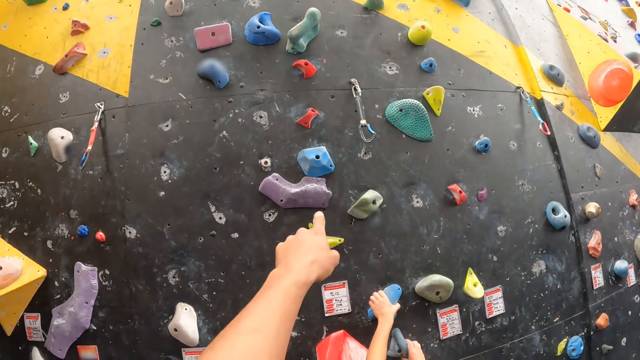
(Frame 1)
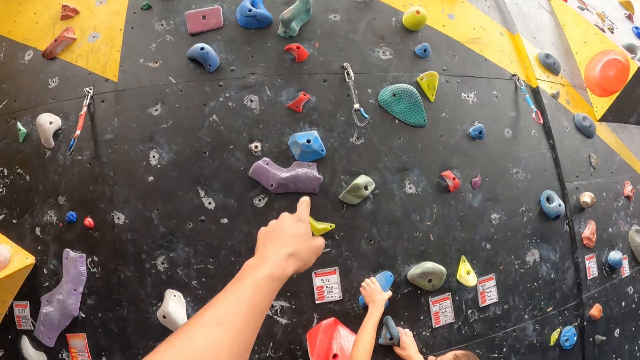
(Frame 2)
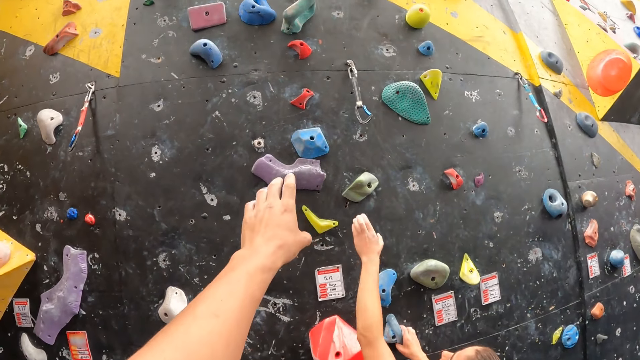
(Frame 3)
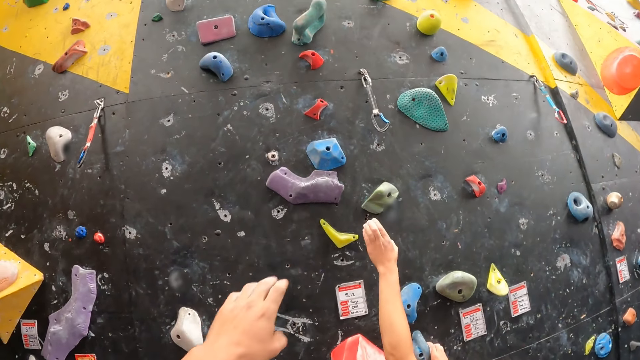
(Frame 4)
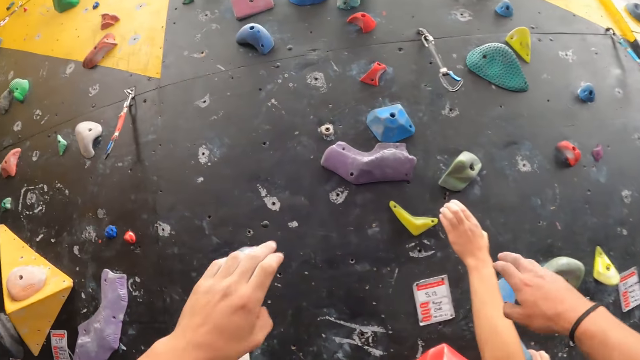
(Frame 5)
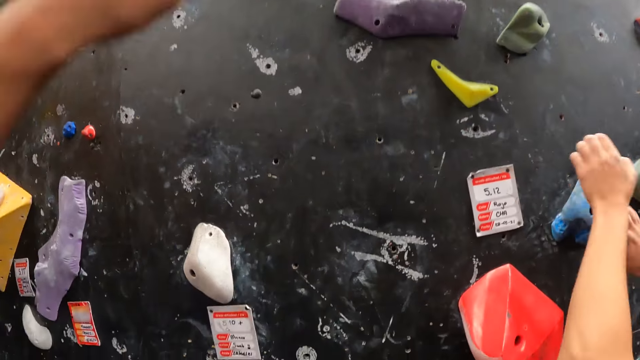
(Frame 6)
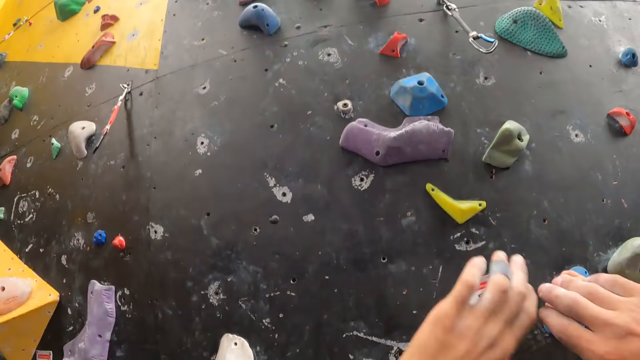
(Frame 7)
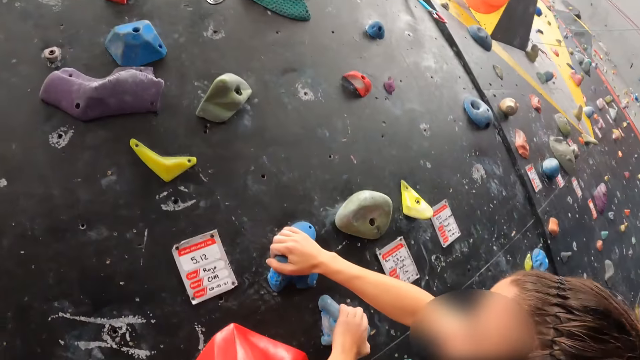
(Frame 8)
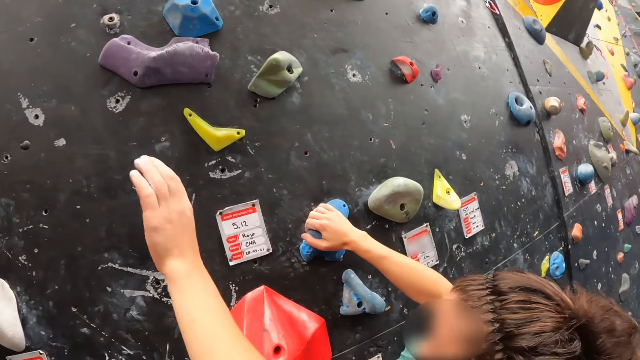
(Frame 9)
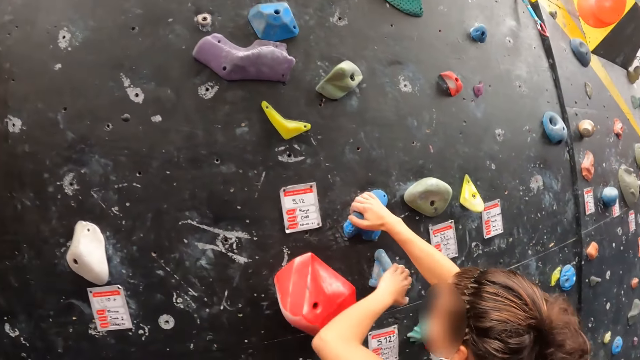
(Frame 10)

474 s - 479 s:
The camera wearer sways a hand. A woman touches a climbing hold.

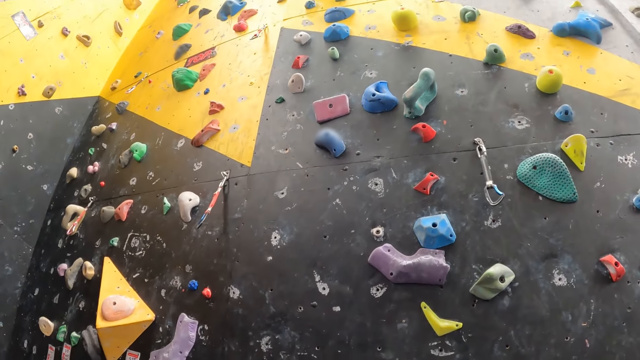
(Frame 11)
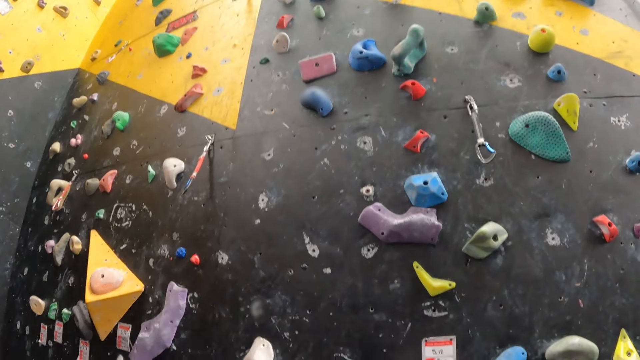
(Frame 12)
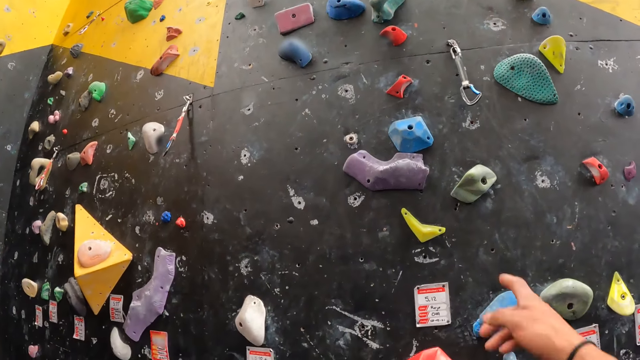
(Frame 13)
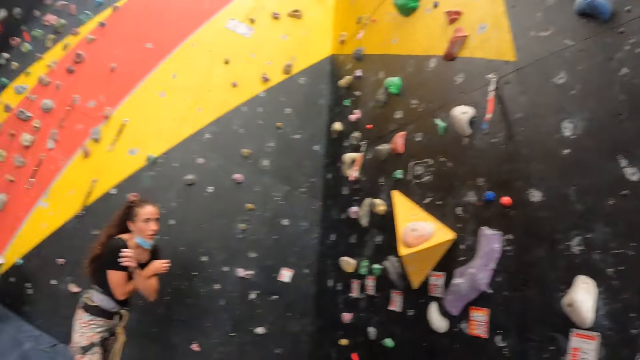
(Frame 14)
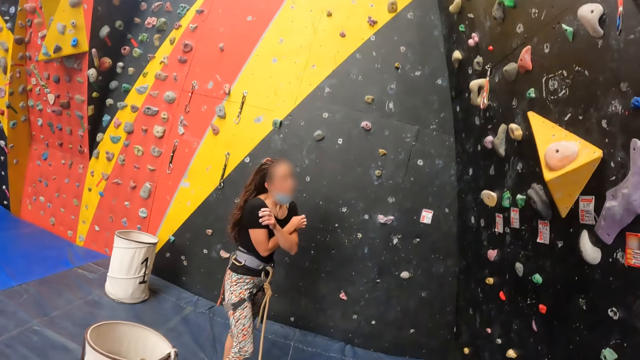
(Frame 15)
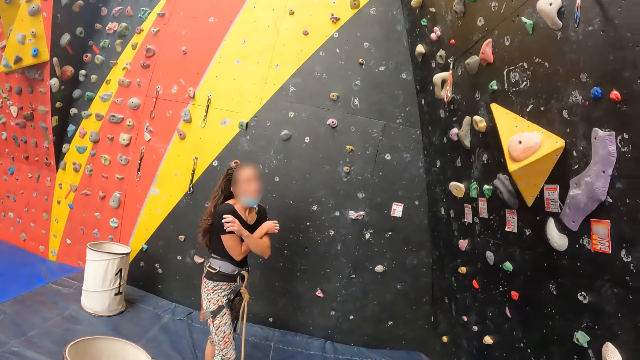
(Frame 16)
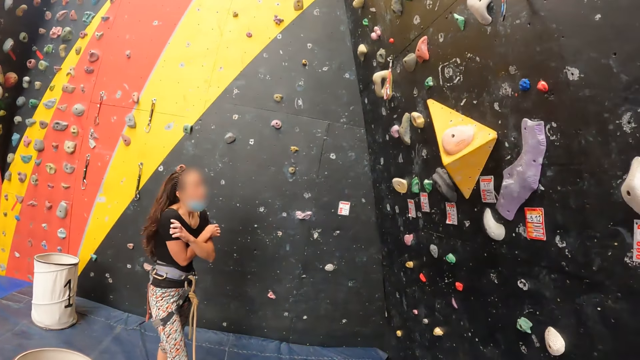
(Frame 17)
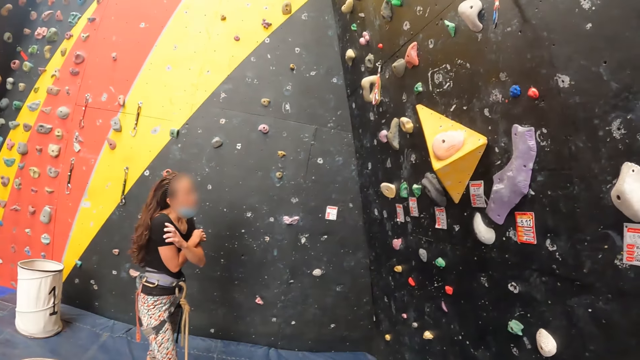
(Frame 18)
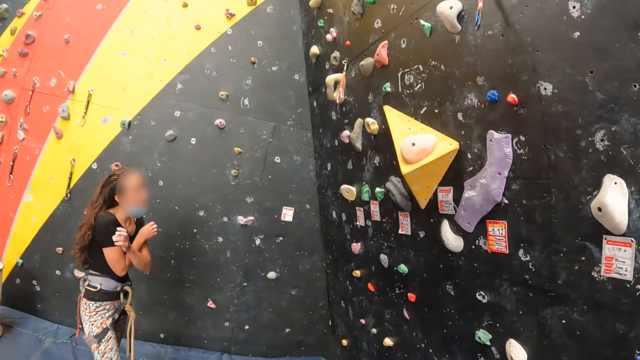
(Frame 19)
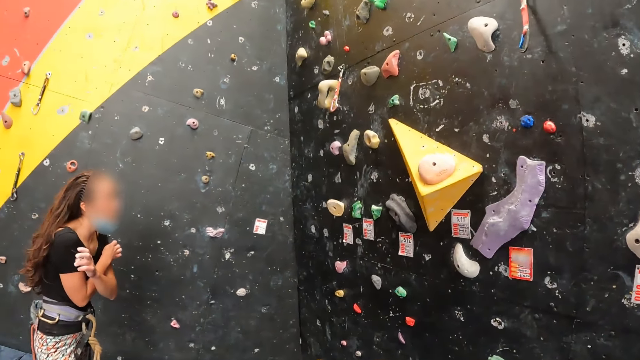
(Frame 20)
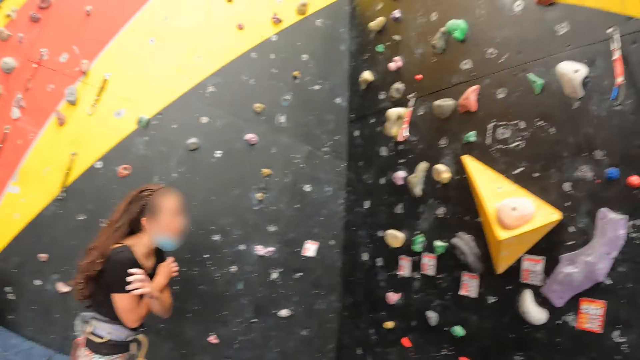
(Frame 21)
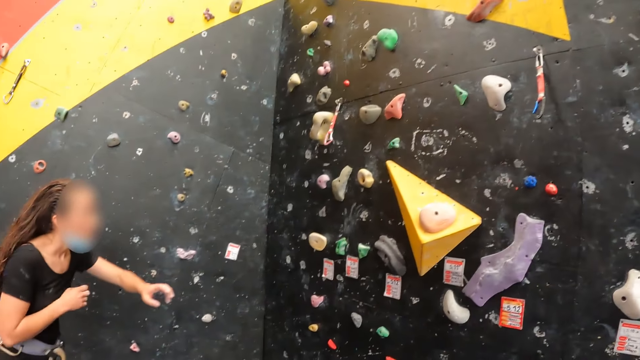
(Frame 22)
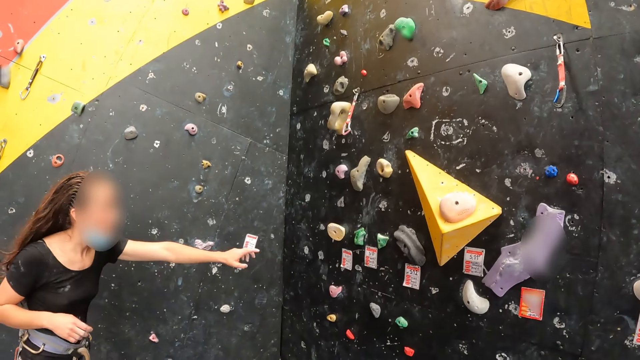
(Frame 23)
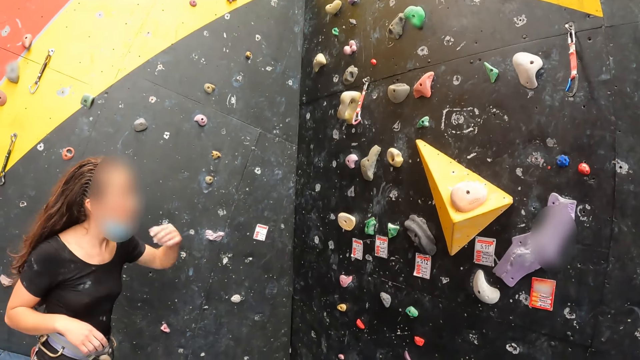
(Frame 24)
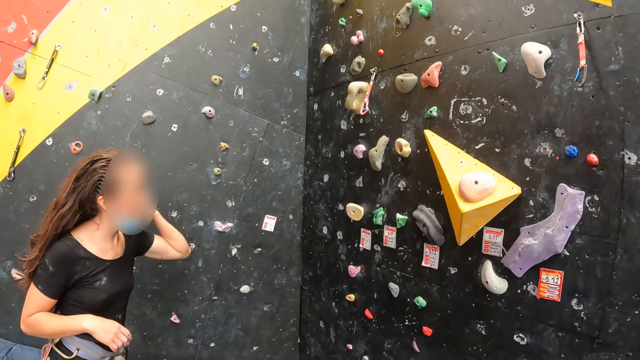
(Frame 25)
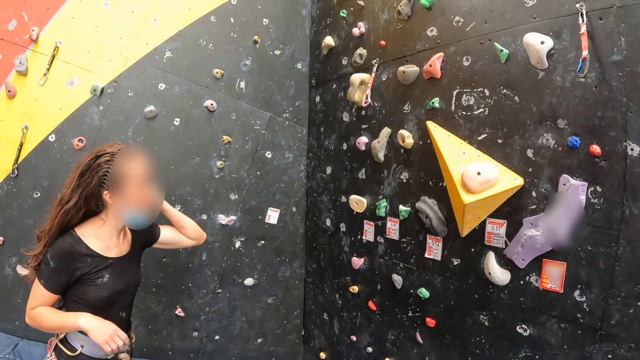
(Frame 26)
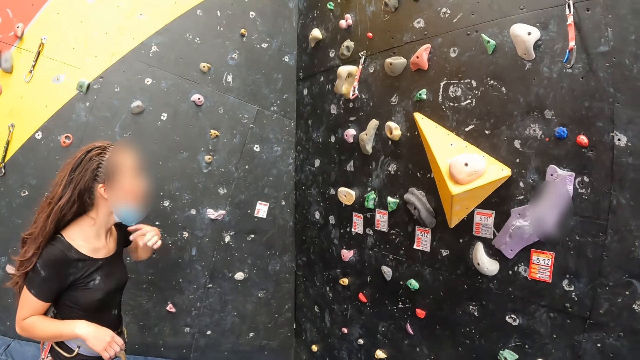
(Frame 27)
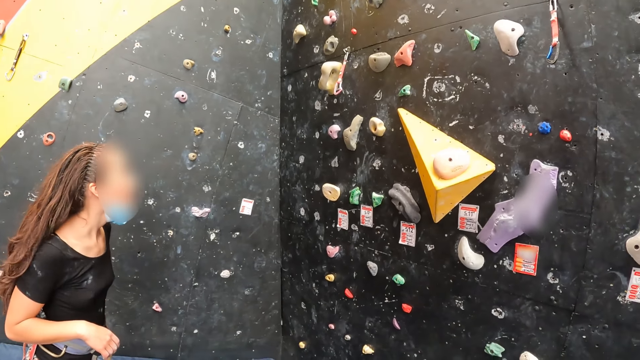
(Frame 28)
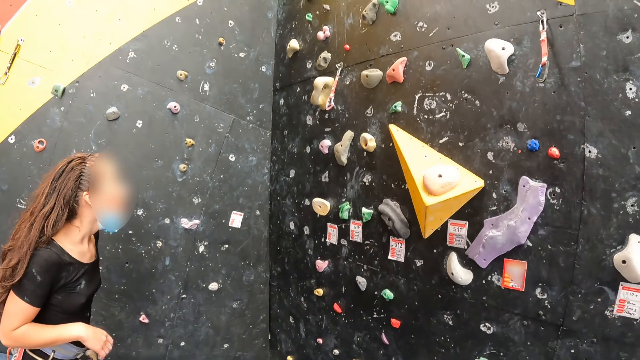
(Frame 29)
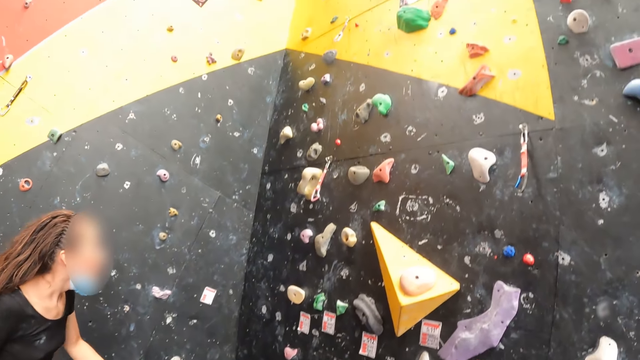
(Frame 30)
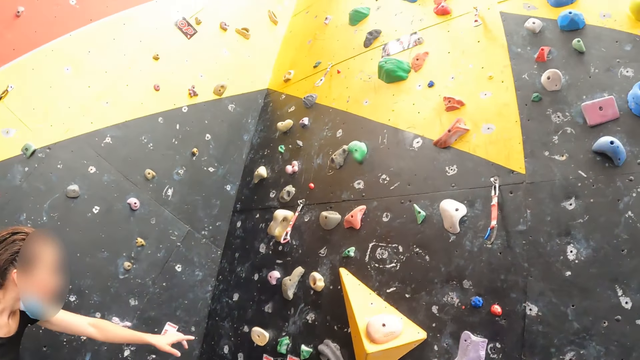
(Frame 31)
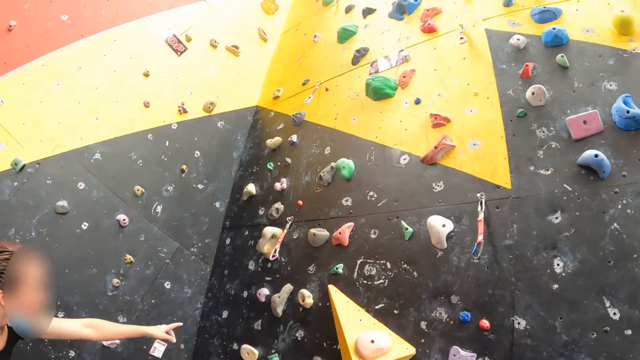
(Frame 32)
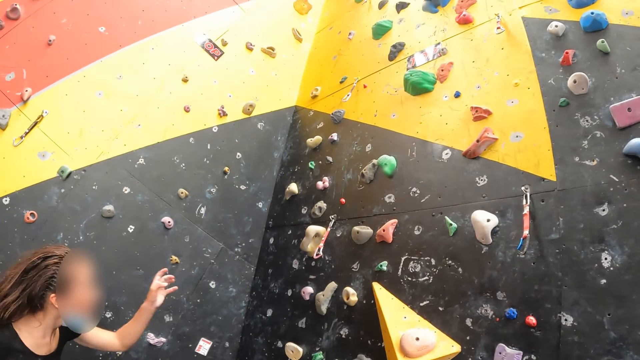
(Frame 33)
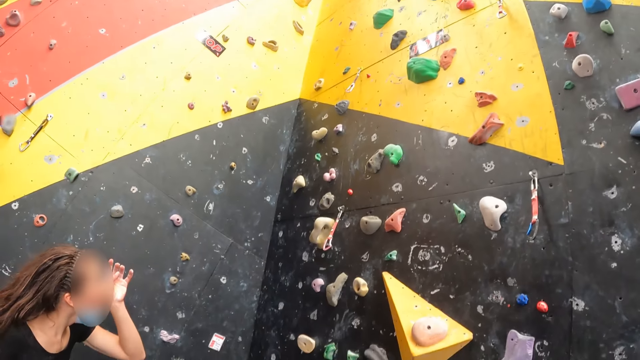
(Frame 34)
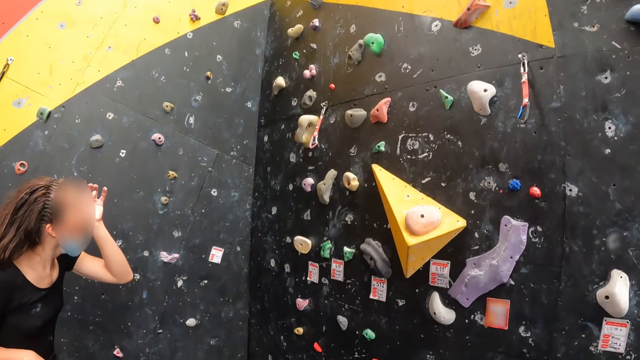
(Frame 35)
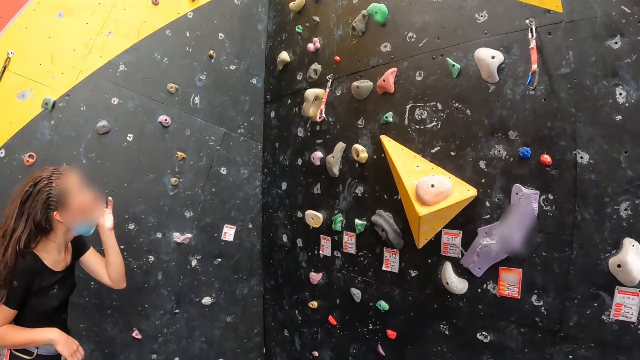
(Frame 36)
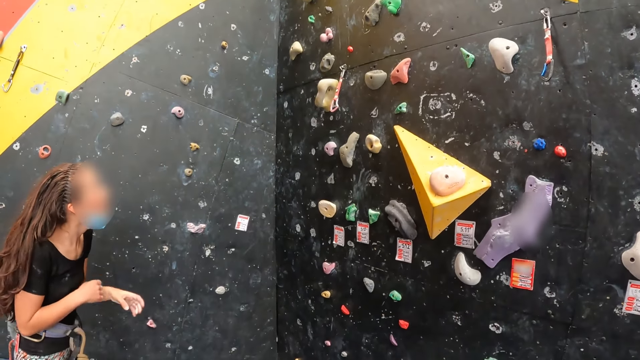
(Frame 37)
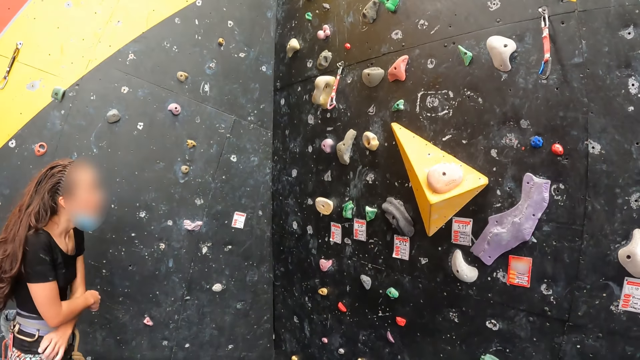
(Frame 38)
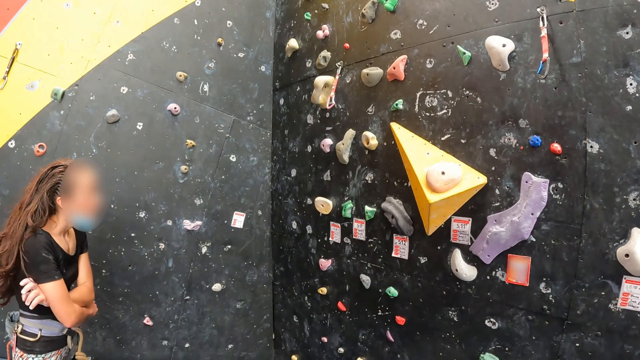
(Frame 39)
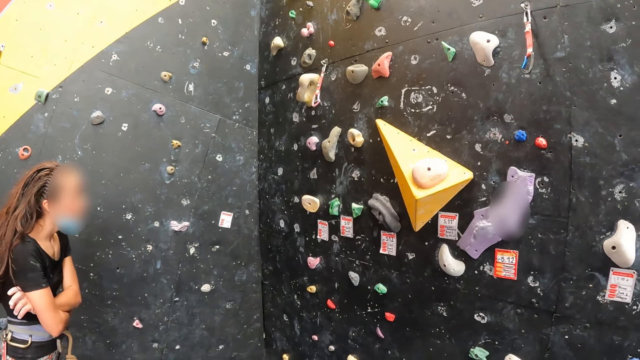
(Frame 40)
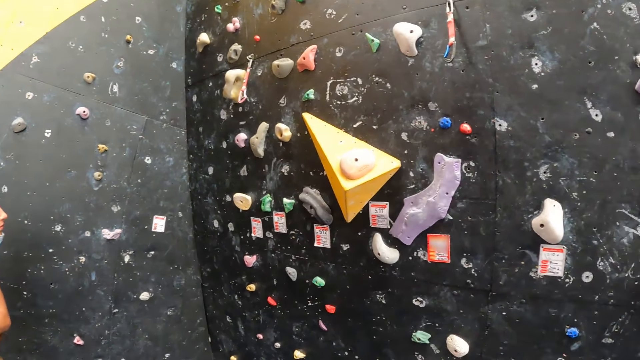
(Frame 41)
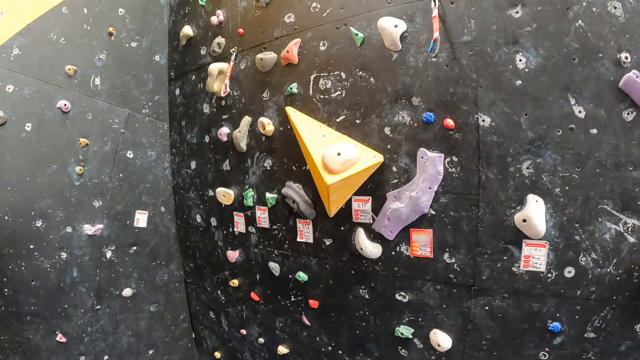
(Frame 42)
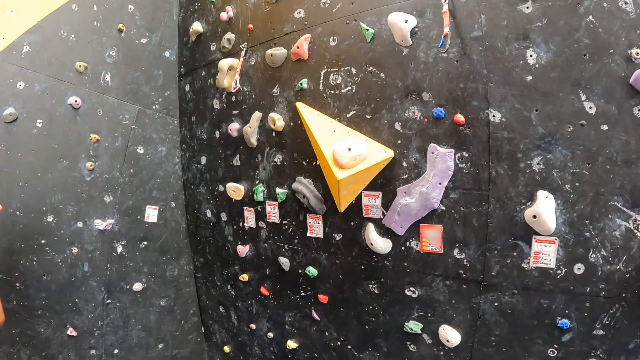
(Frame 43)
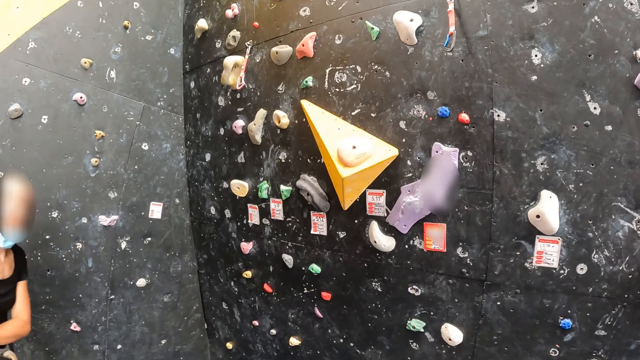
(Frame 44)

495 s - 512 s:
The camera wearer points at the wall. They sign. They look around. A woman interacts with the camera wearer. The woman presses her hands and points at the wall. She touches her neck. She points at the wall. She touches her face. She folds her hands.
